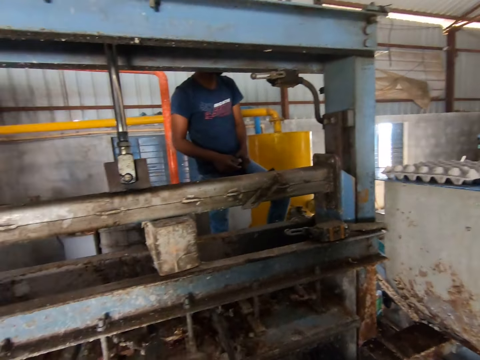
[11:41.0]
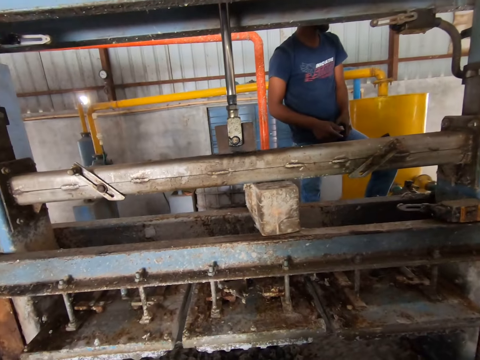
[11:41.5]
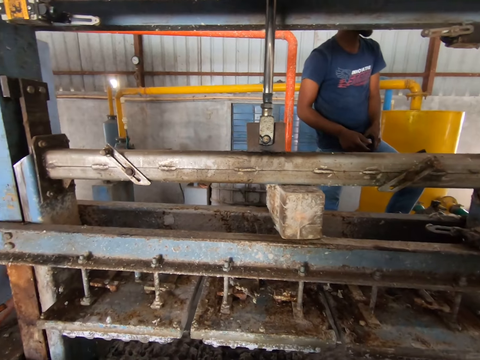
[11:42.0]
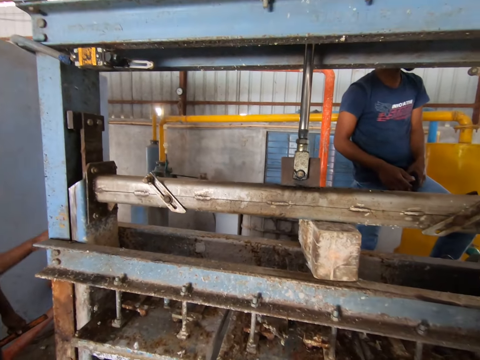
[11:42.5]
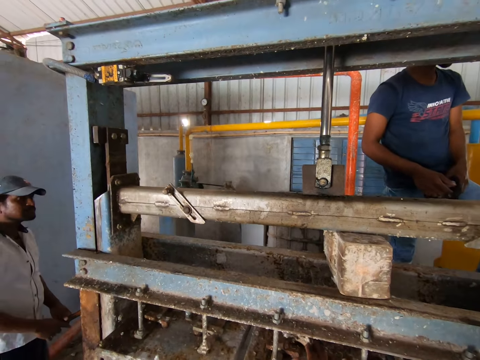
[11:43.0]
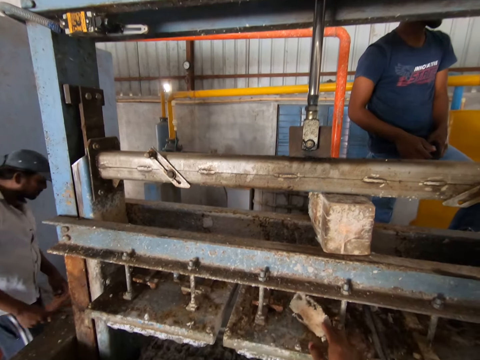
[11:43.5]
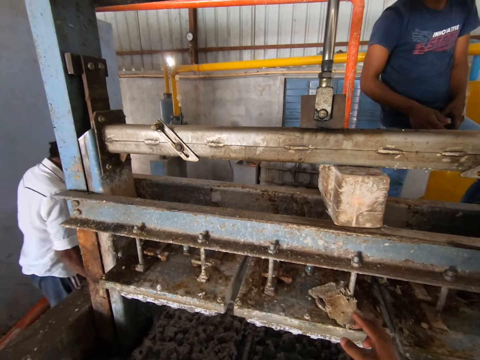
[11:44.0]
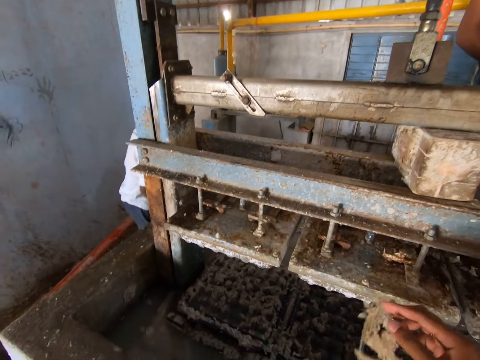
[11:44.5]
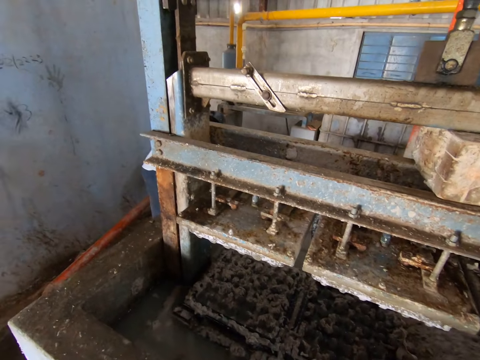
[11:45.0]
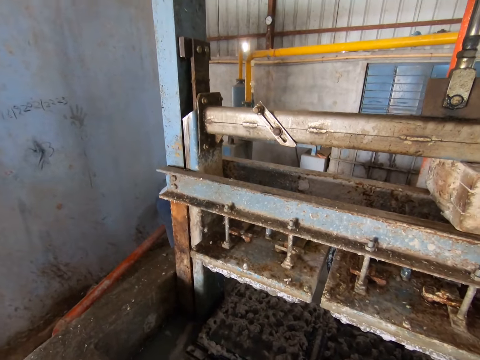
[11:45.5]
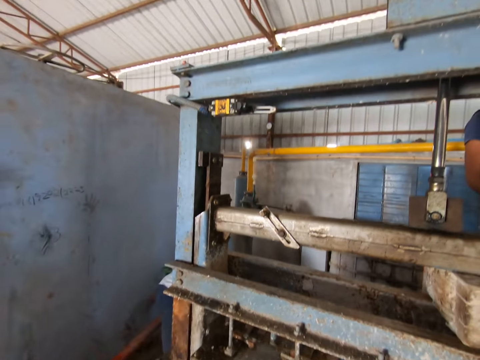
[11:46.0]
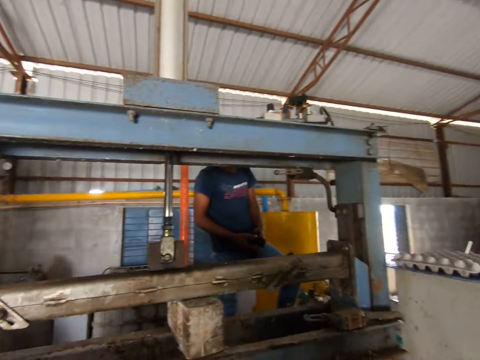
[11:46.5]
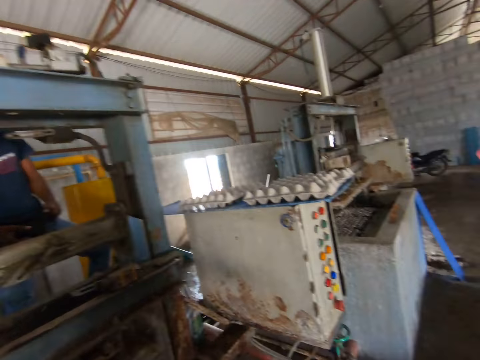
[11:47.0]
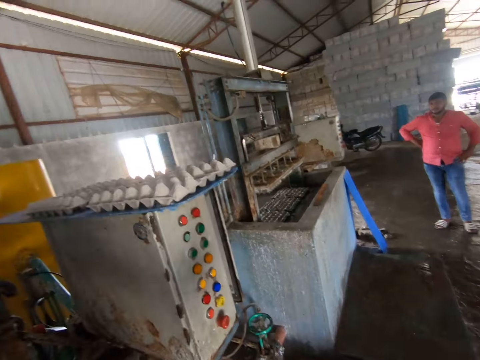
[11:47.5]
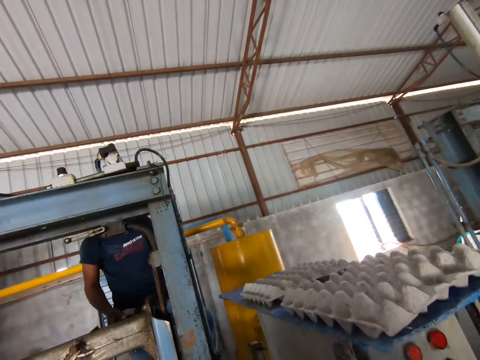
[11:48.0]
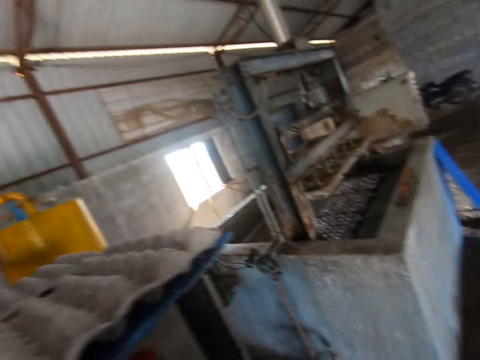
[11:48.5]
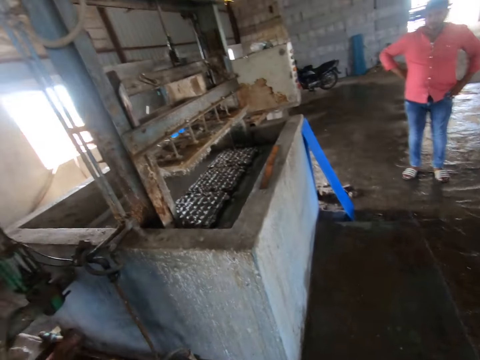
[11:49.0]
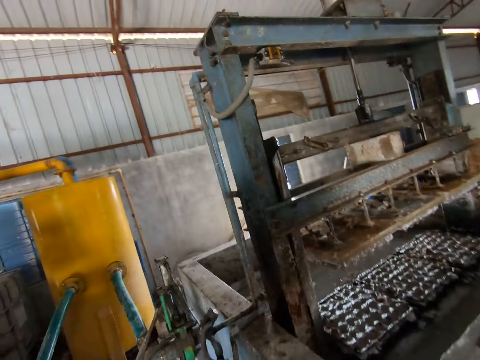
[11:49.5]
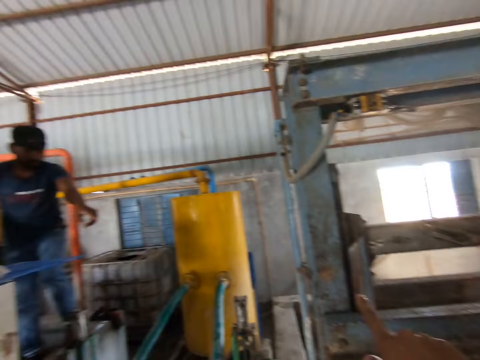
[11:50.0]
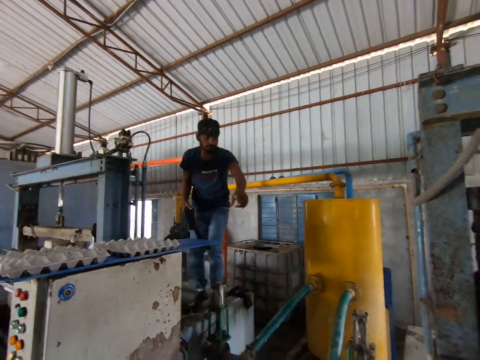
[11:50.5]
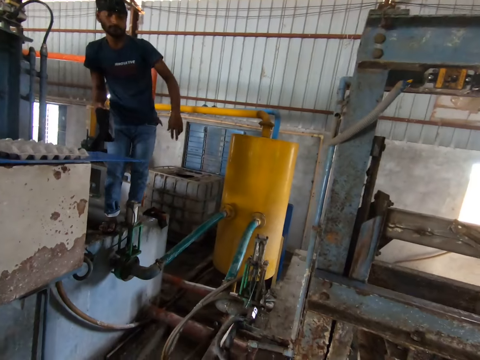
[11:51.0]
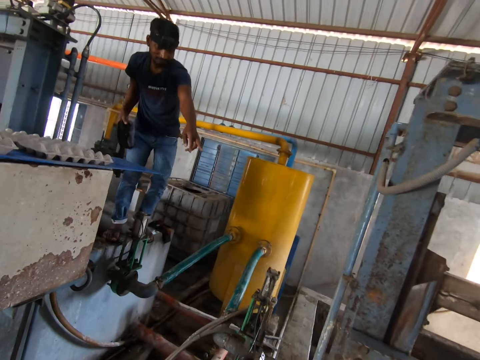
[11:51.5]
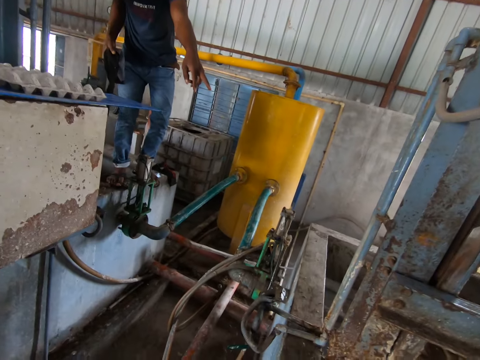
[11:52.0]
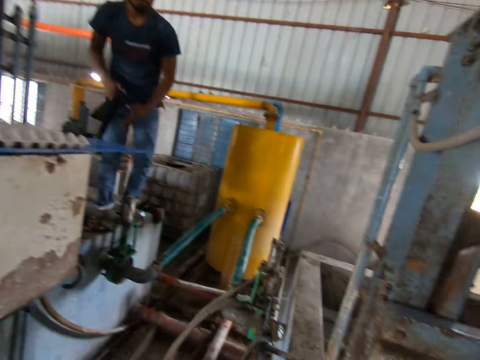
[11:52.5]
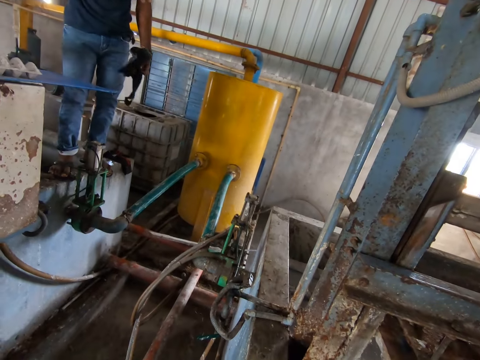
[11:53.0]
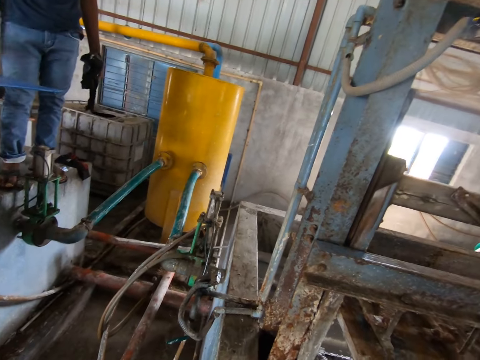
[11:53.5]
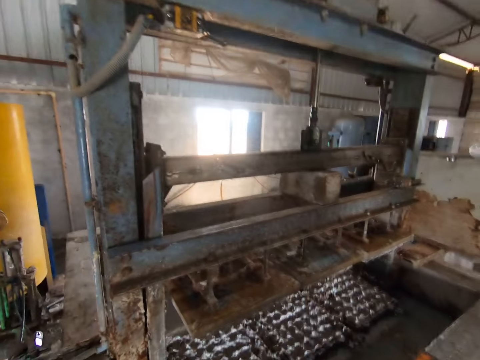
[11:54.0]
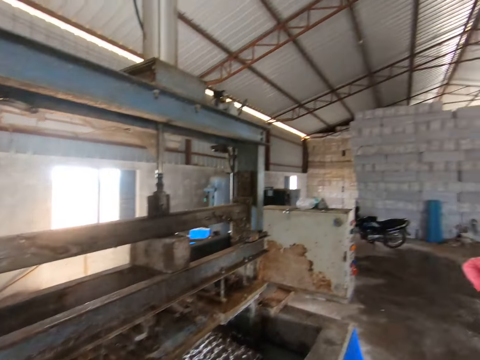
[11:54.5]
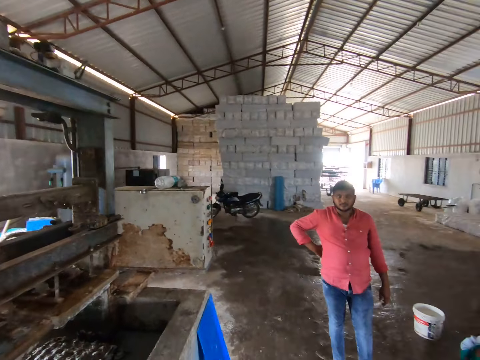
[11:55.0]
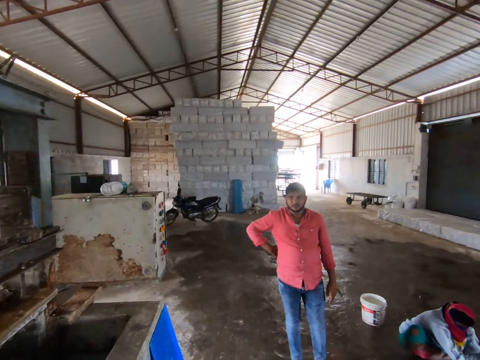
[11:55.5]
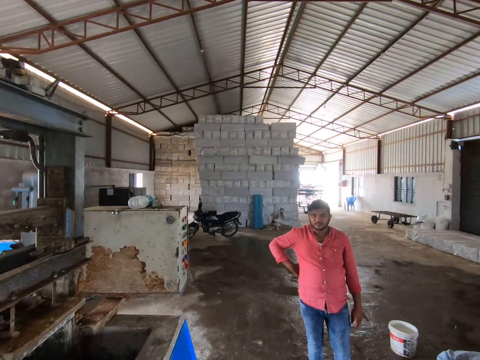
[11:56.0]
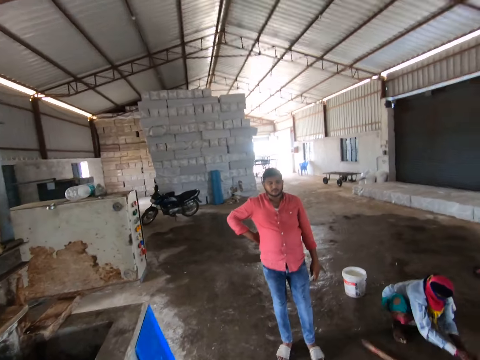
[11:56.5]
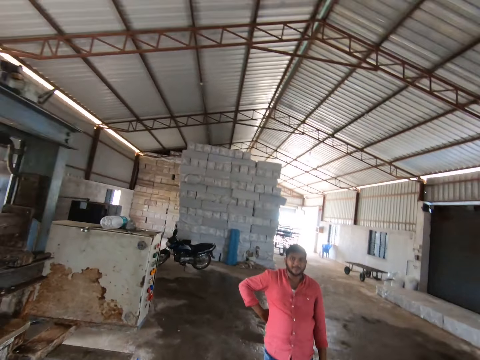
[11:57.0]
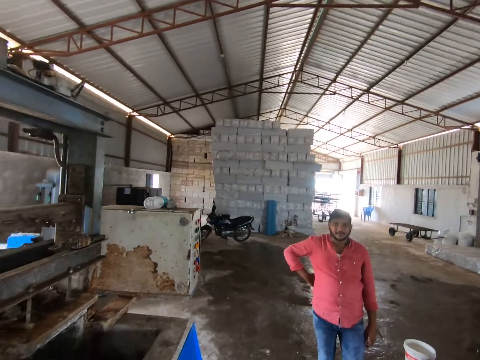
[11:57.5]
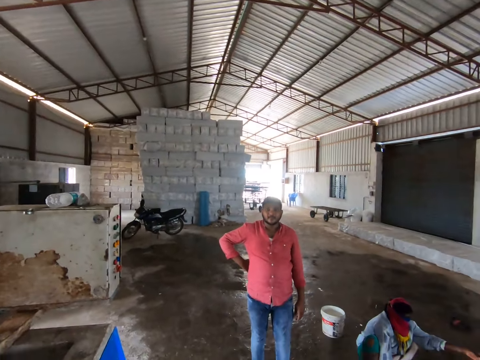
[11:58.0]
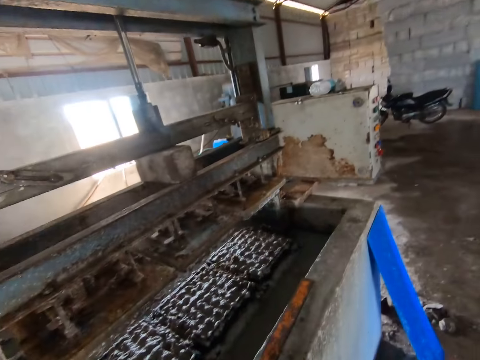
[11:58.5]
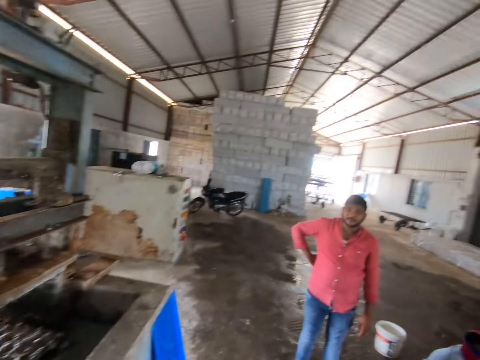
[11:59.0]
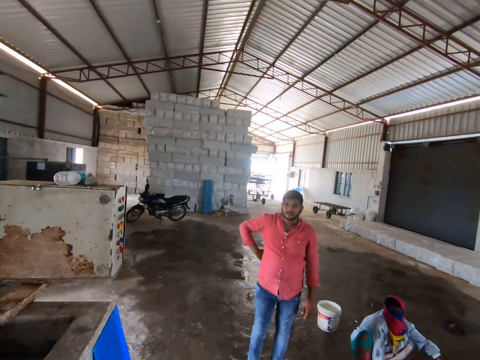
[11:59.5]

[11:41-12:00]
The camera wearer looks in front. He looks at a person while talking. He picks up dirt with his right hand. He moves his right hand. He looks up. He looks around. He talks. He walks. He points a finger. He converses with another person. He looks down. He looks at the first person. He looks sideways.

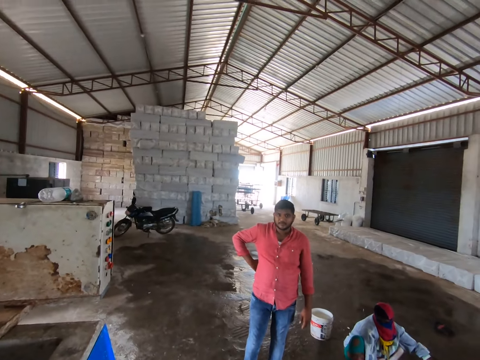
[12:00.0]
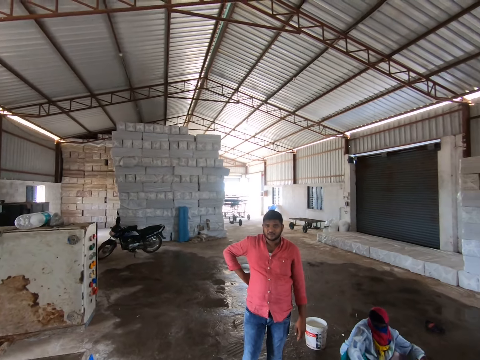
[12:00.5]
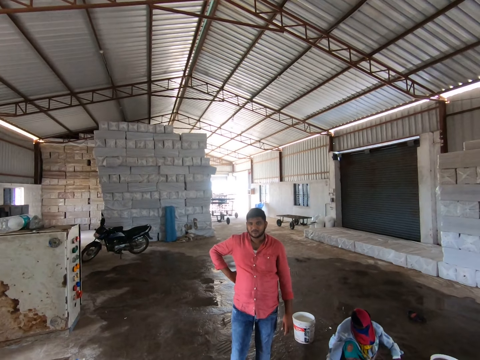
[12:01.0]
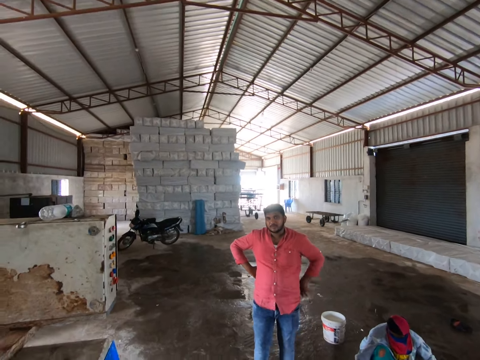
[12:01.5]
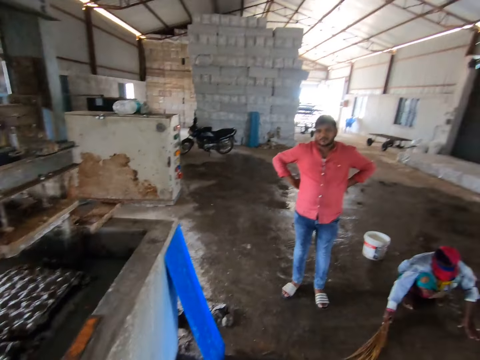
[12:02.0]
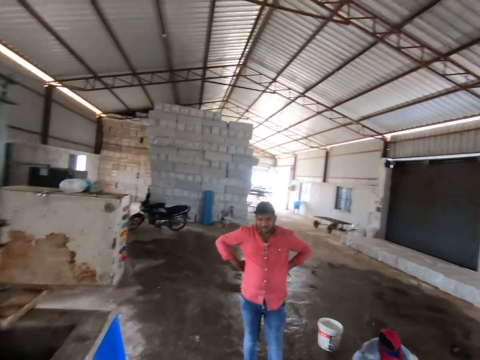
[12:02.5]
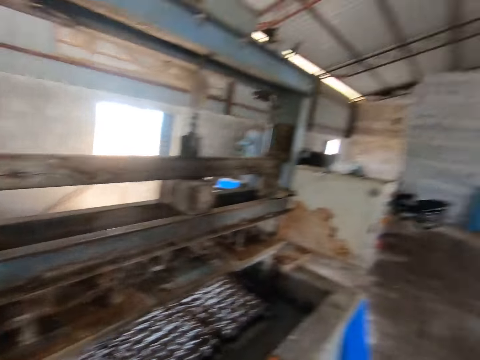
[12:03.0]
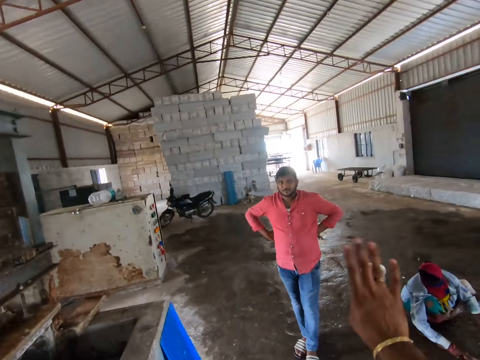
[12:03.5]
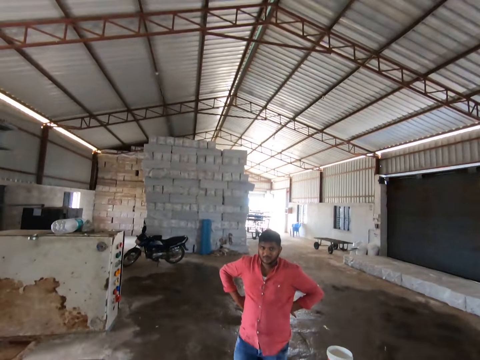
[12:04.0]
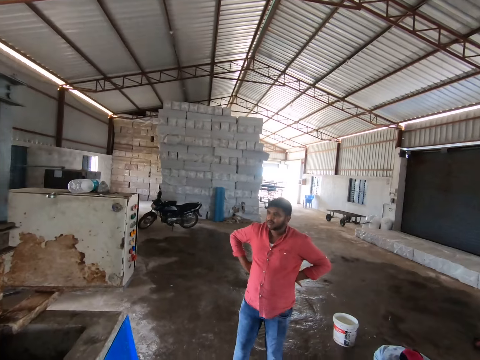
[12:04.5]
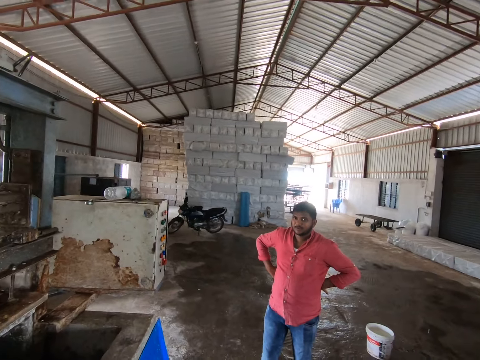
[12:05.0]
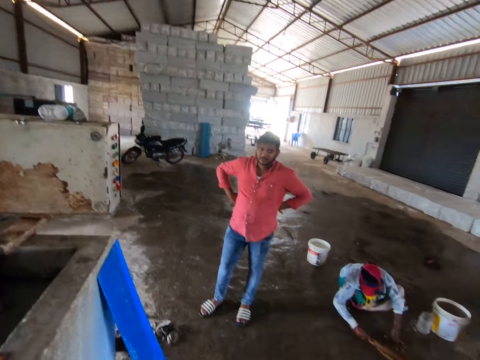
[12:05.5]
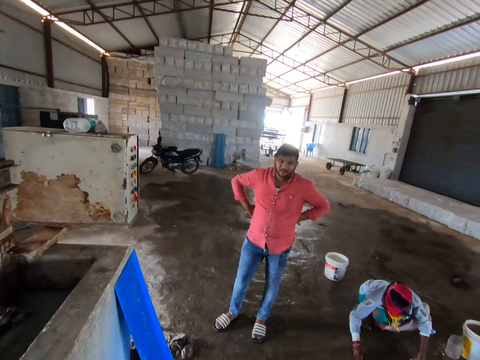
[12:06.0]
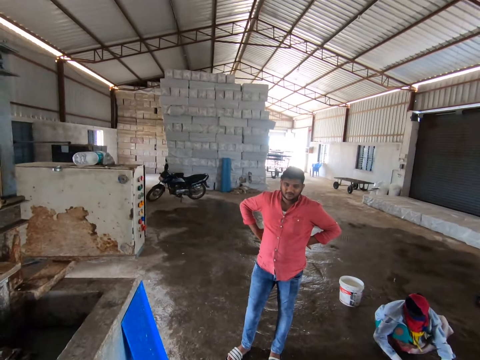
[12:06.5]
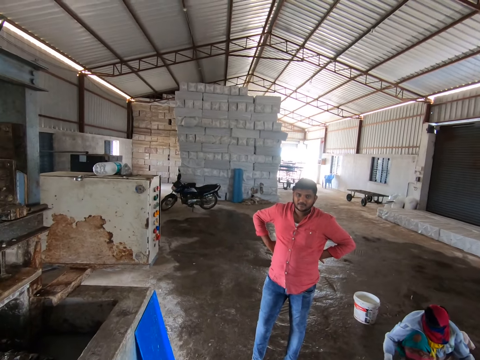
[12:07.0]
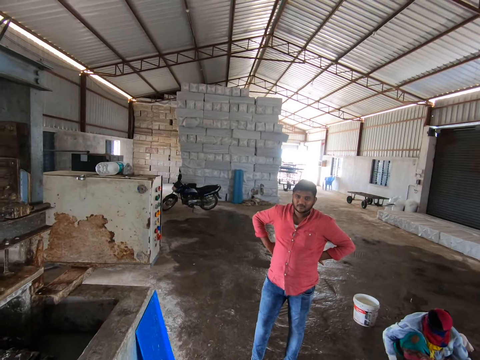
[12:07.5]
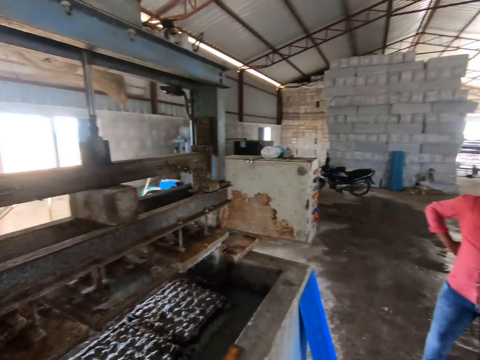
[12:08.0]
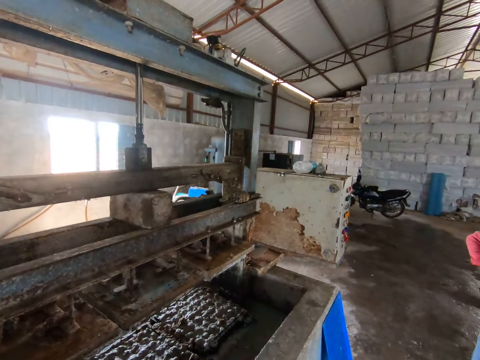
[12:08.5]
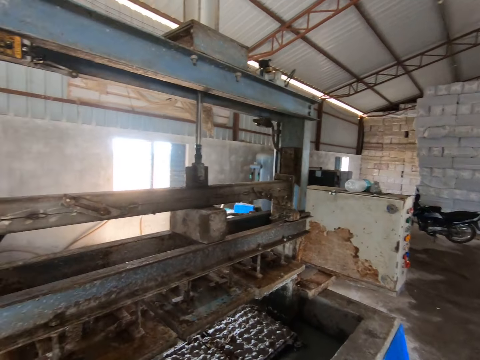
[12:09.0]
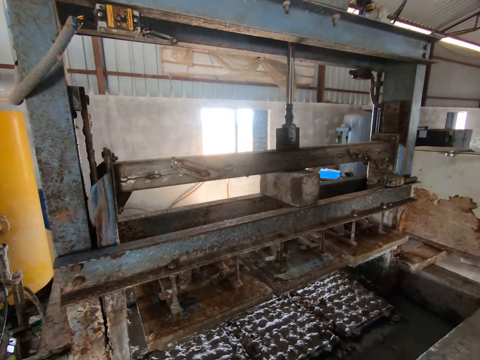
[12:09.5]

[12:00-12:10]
The camera wearer looks in front. They look sideways.
